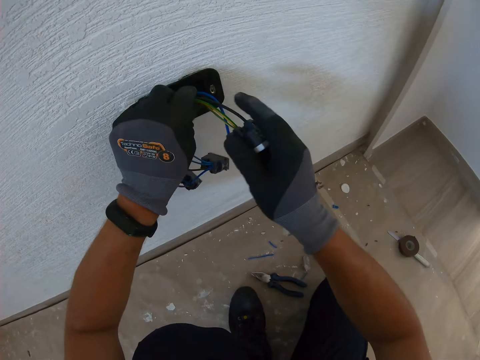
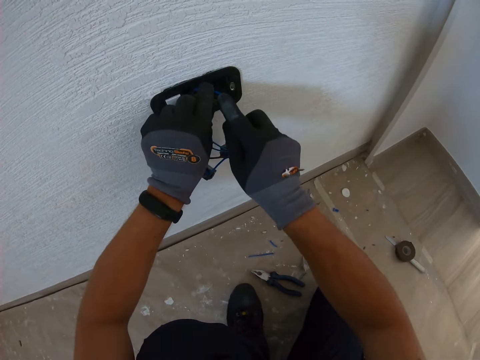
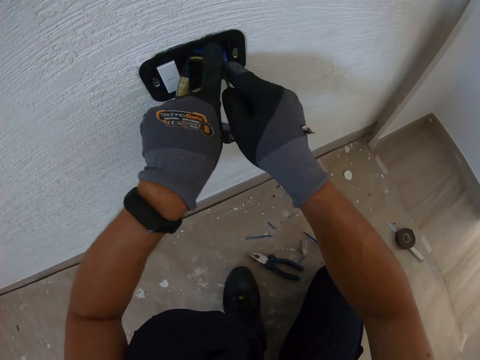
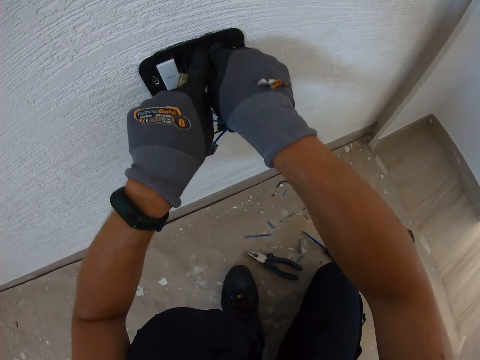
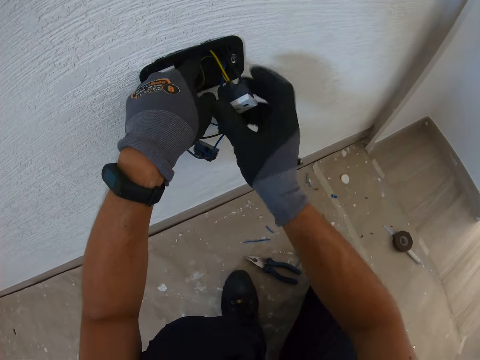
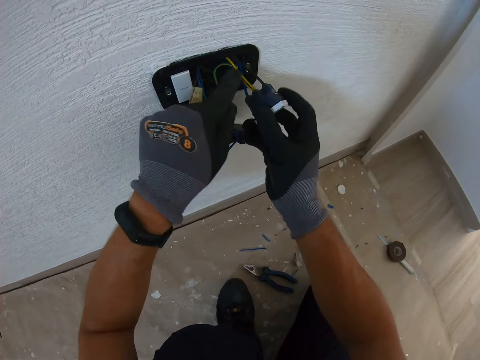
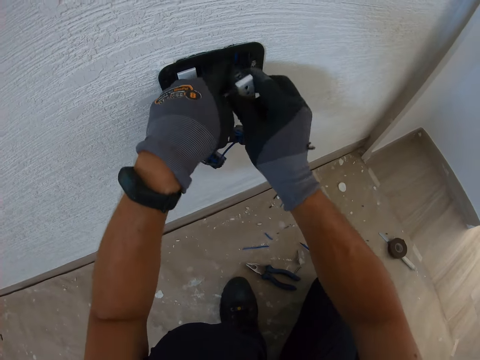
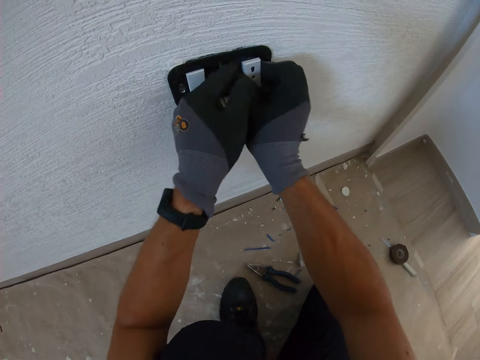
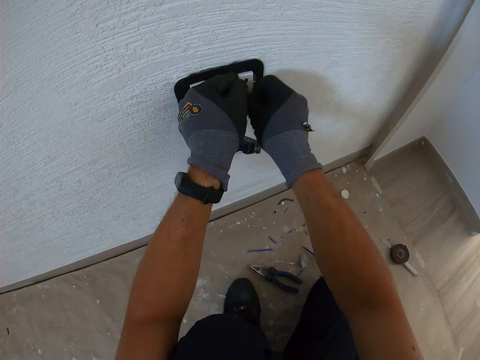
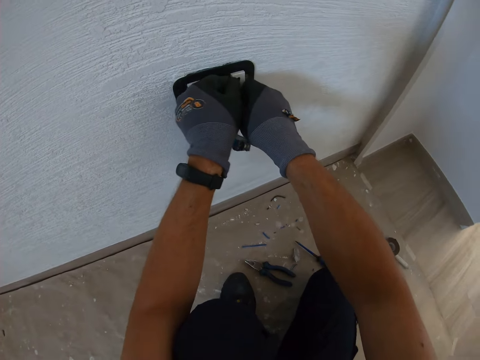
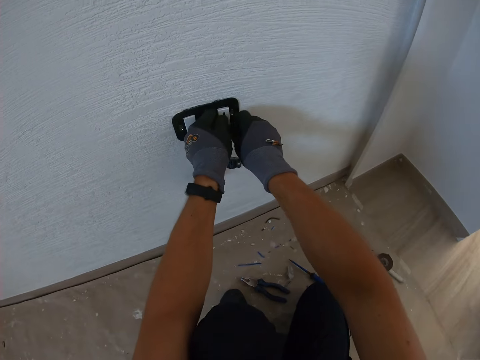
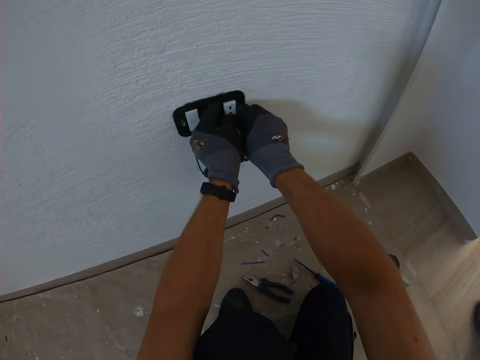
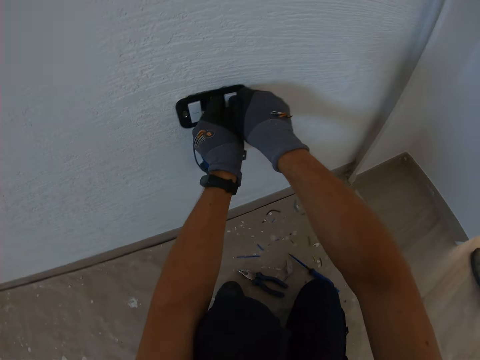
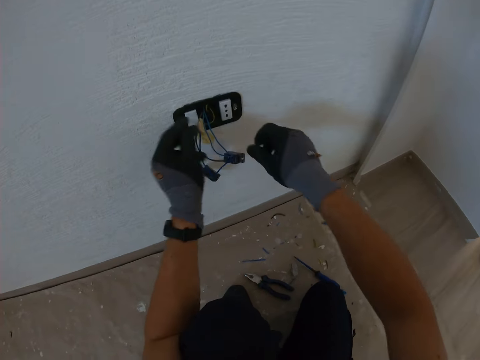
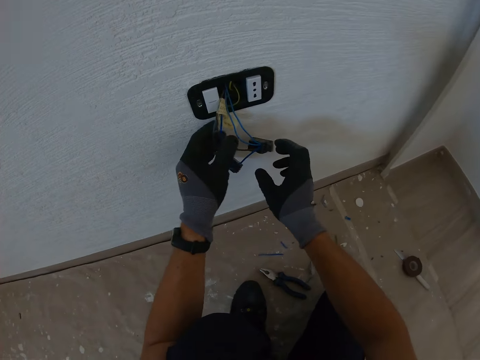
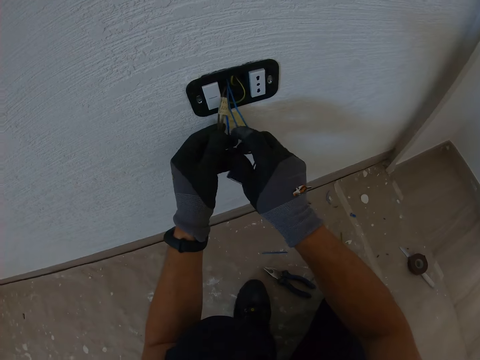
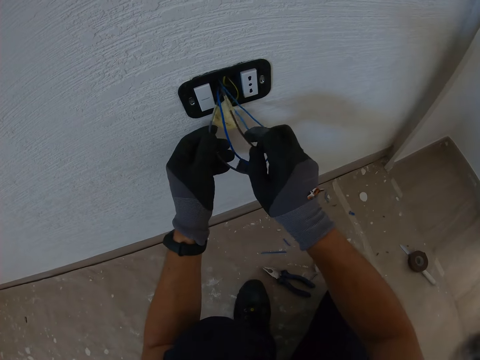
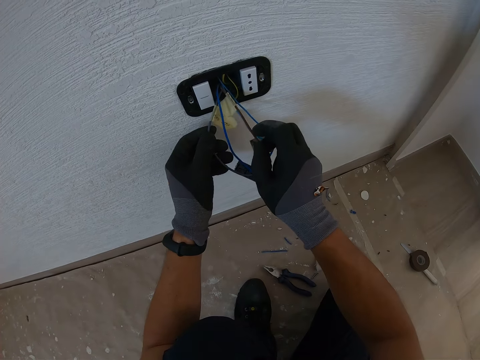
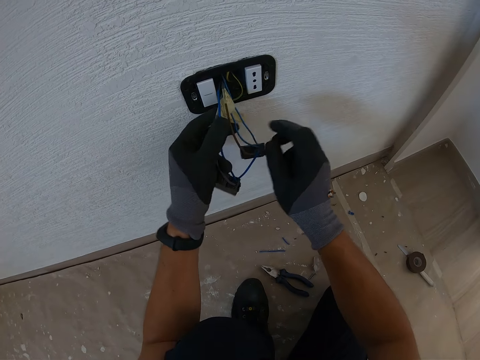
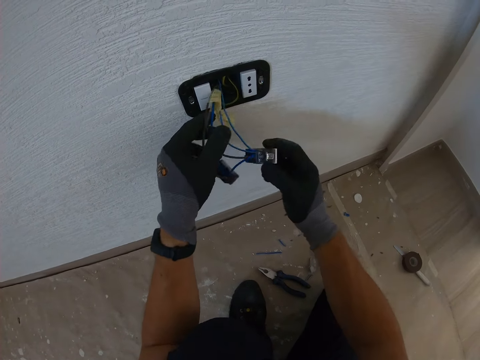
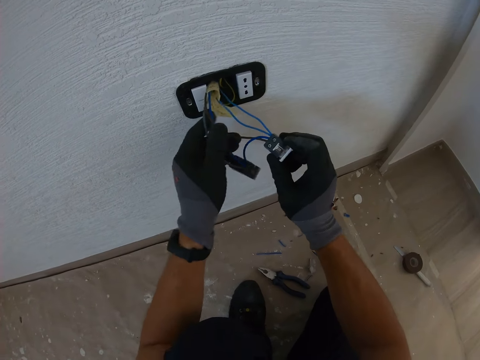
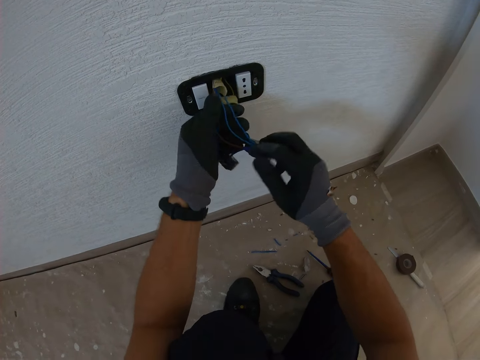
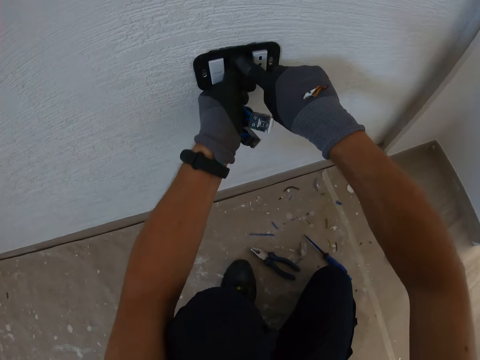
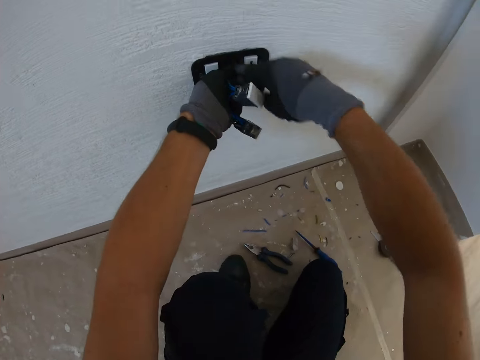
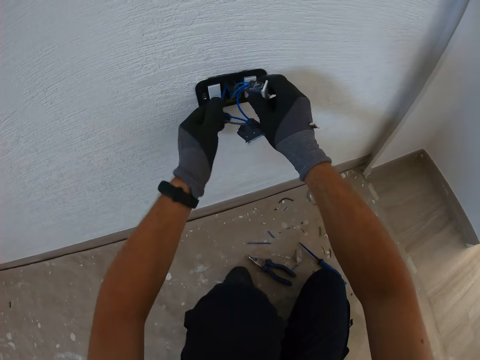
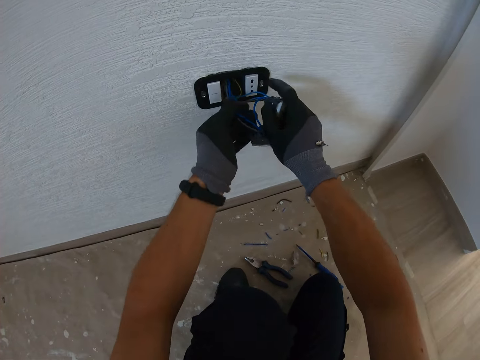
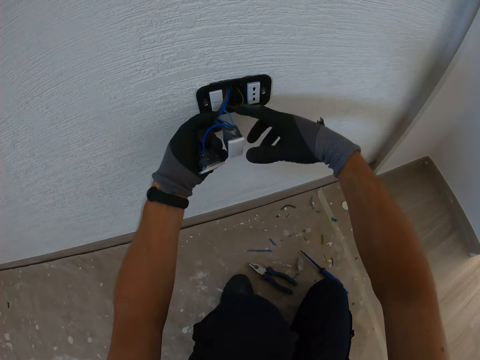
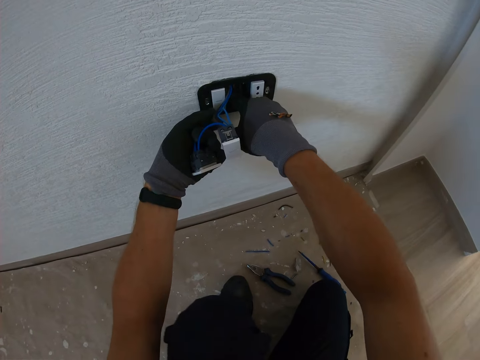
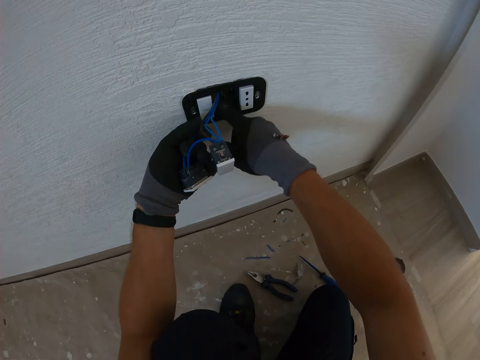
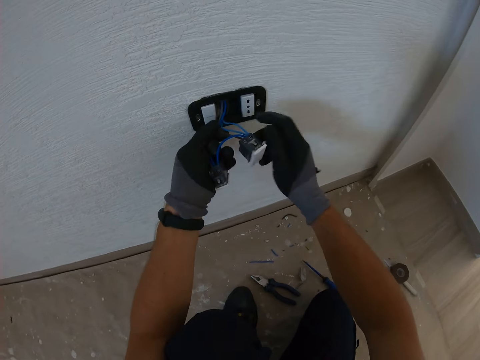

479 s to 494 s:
The camera wearer fixes the socket in the wall.

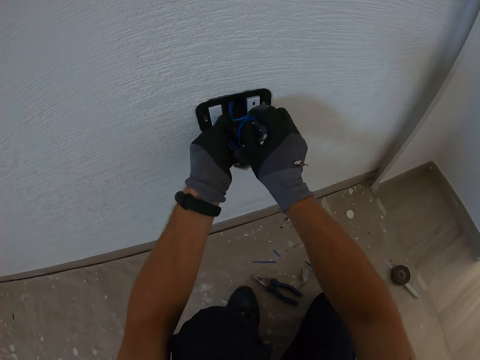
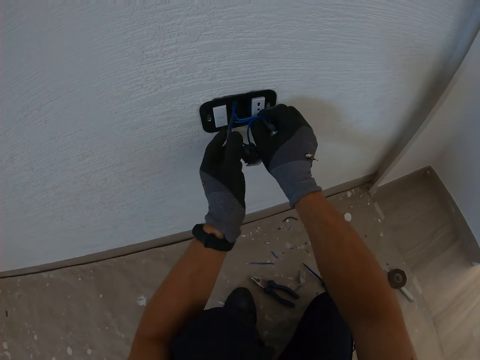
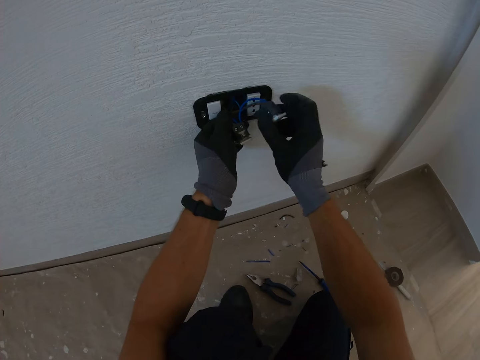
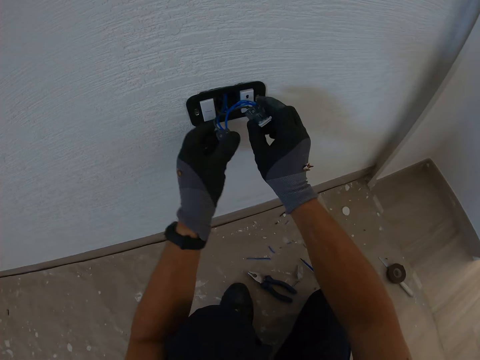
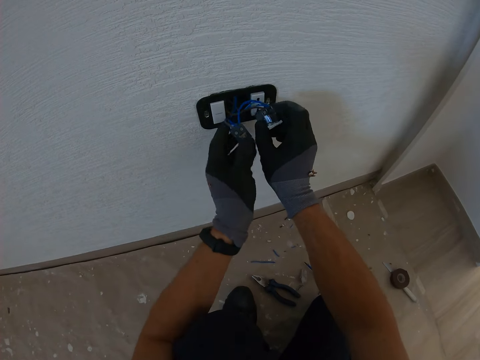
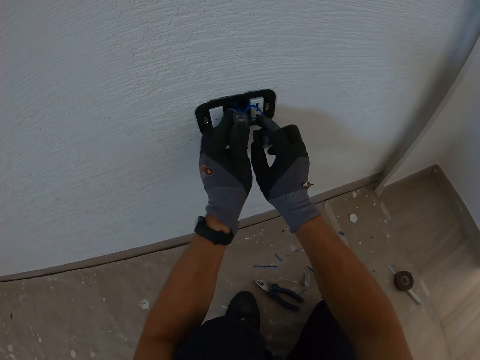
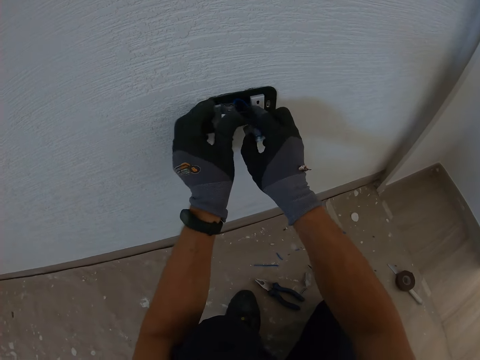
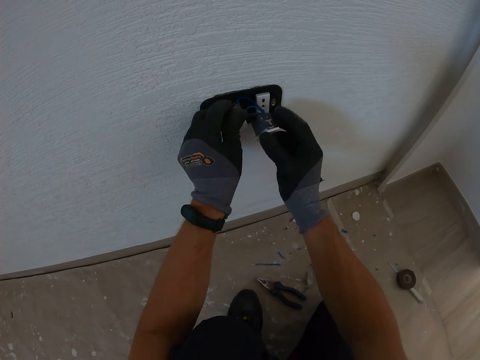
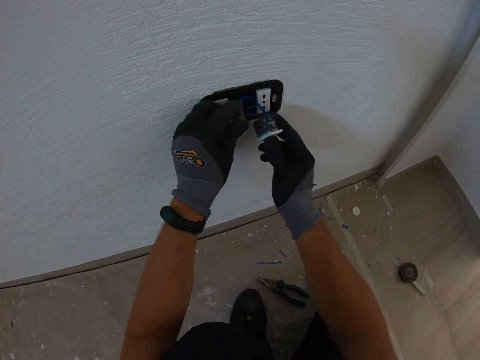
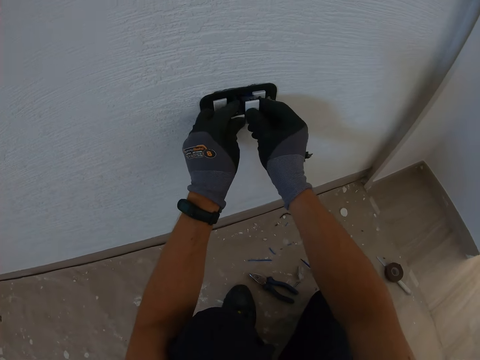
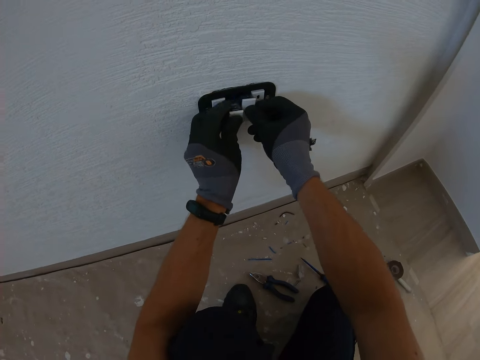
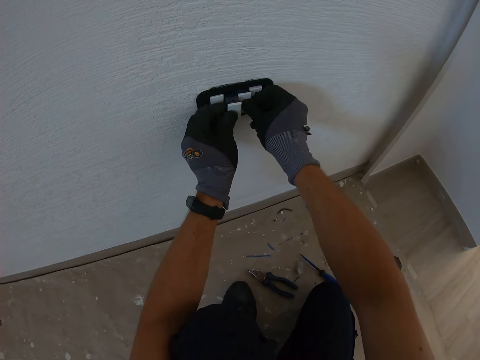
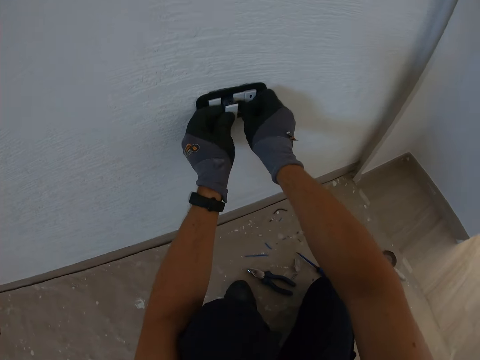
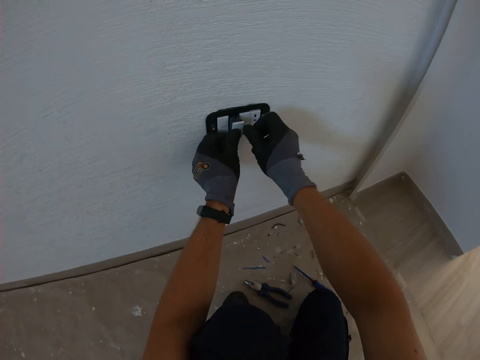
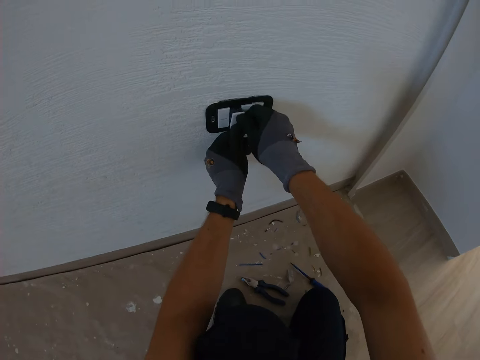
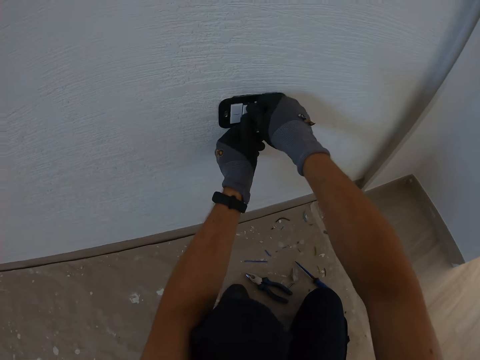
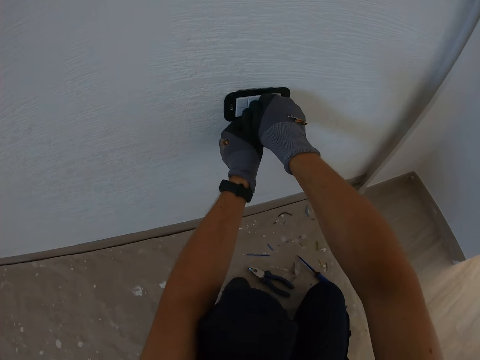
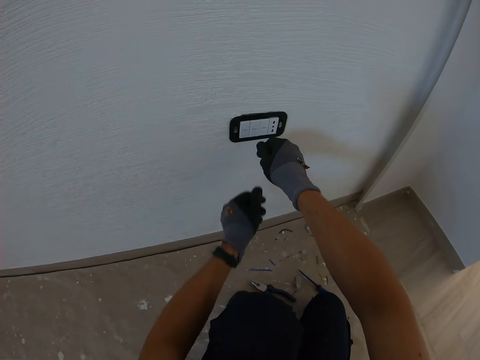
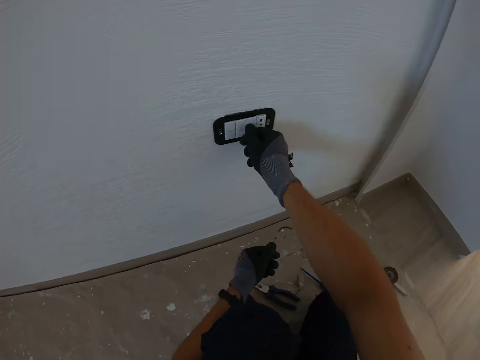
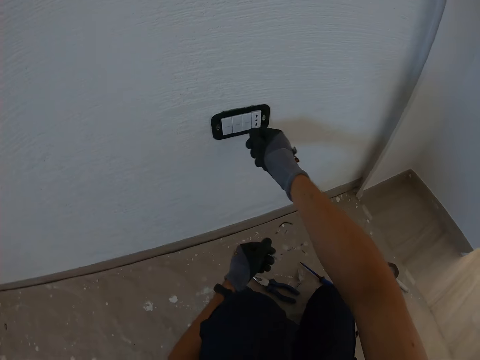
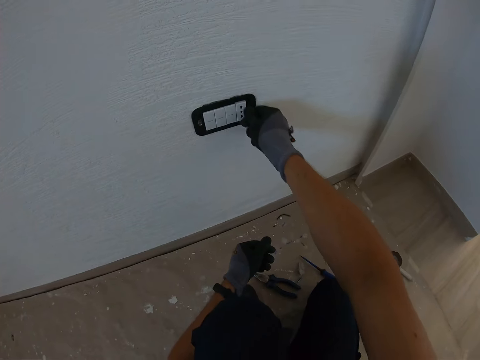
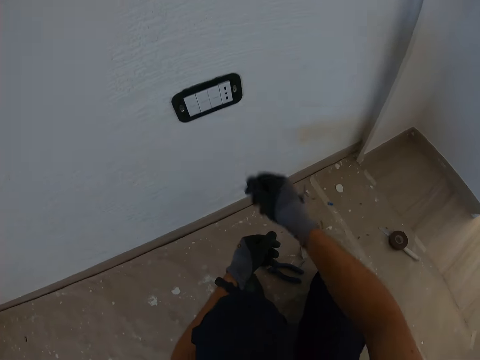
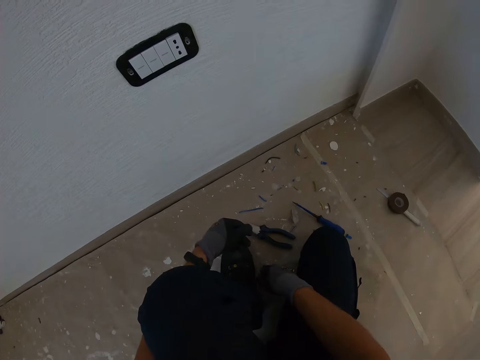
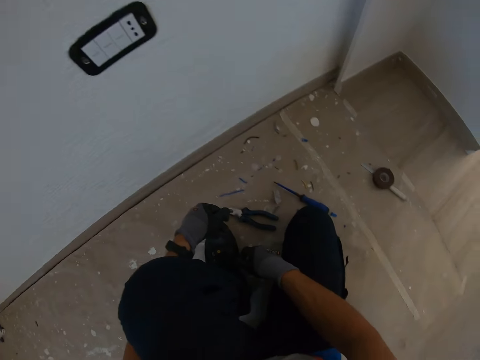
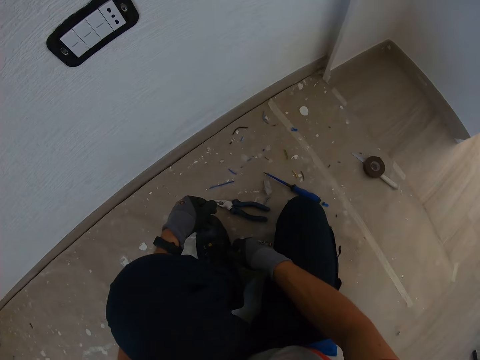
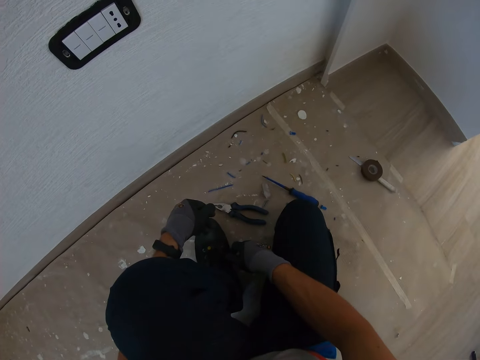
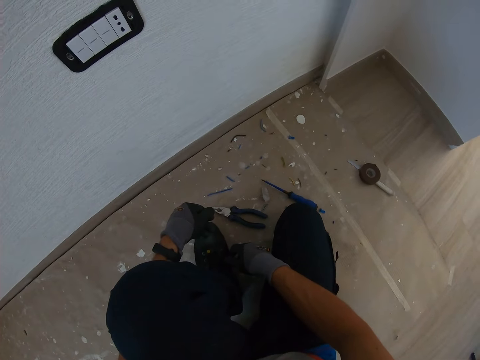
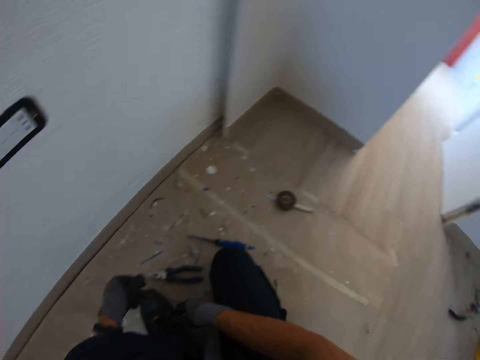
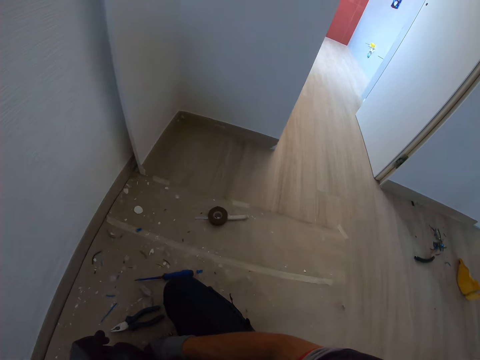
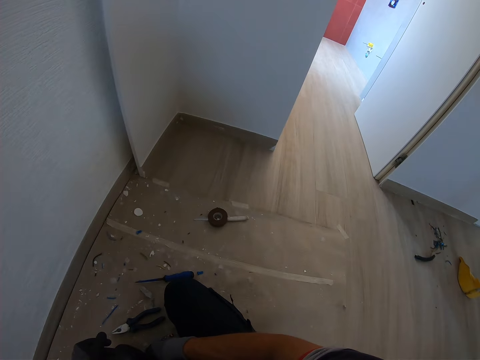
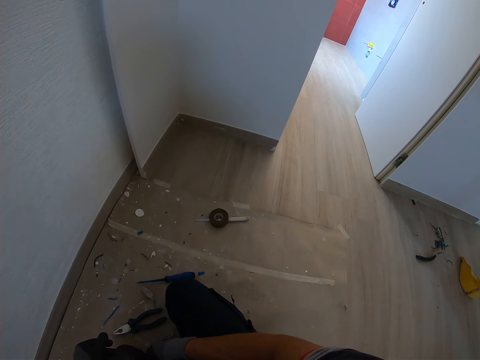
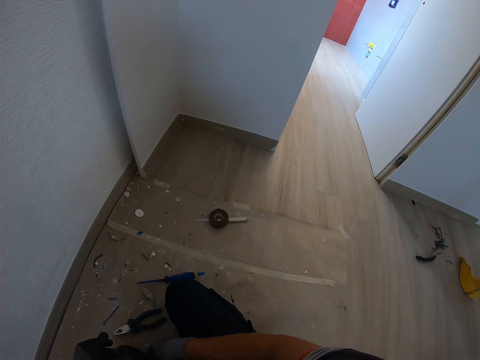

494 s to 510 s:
The camera wearer fixes a socket. They look around.
